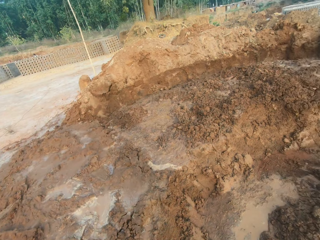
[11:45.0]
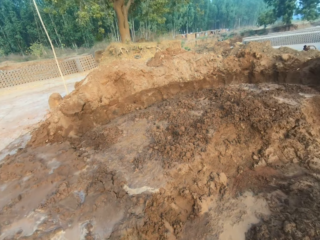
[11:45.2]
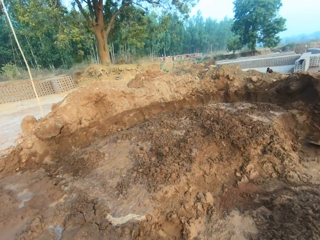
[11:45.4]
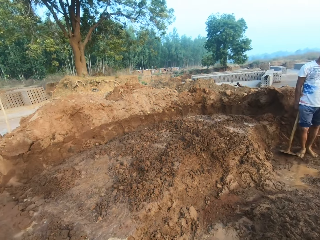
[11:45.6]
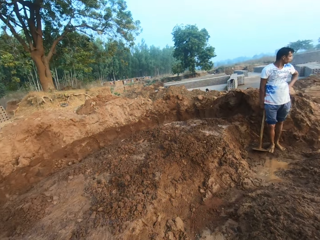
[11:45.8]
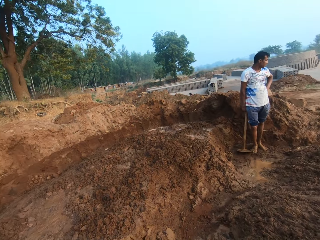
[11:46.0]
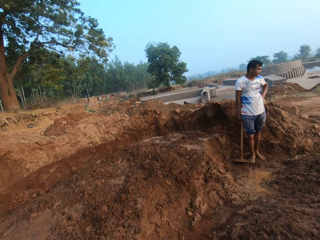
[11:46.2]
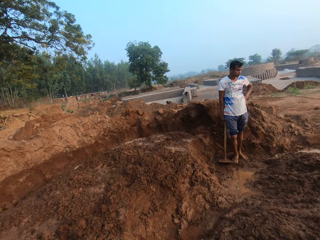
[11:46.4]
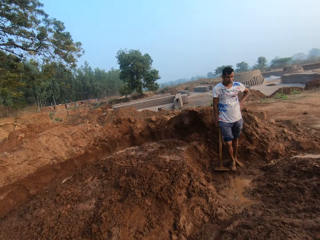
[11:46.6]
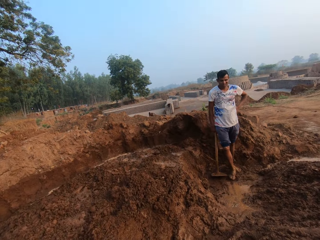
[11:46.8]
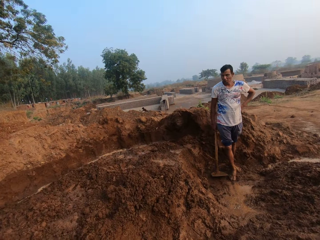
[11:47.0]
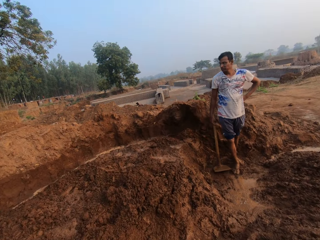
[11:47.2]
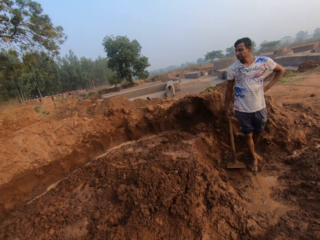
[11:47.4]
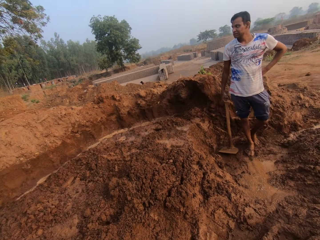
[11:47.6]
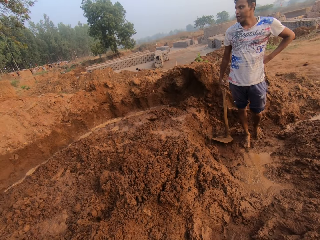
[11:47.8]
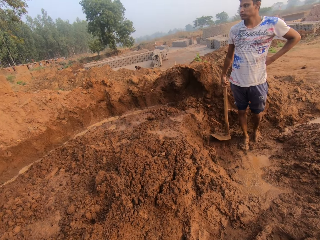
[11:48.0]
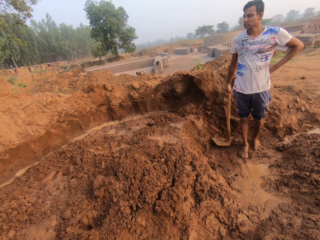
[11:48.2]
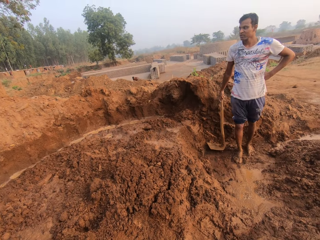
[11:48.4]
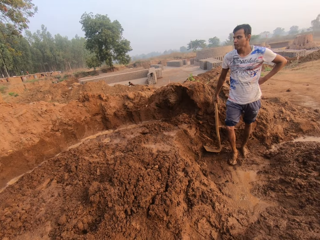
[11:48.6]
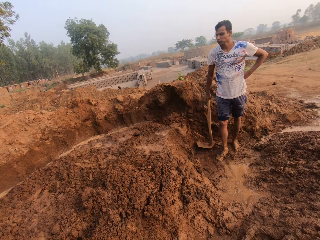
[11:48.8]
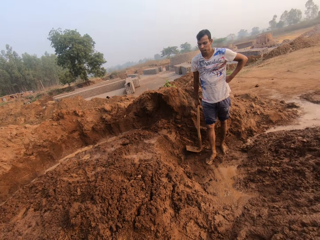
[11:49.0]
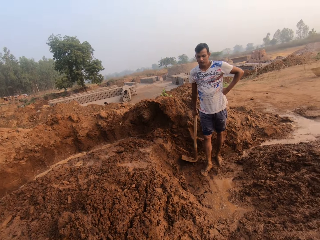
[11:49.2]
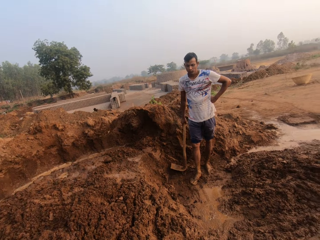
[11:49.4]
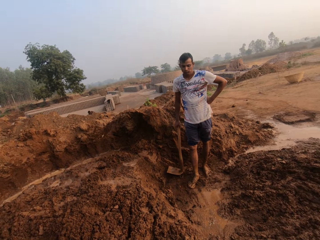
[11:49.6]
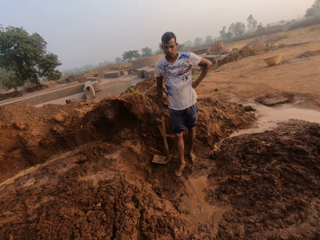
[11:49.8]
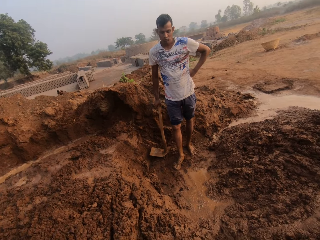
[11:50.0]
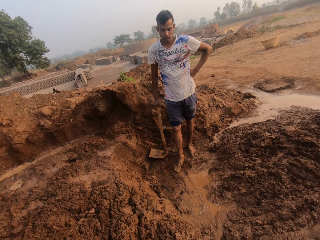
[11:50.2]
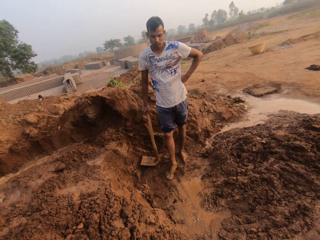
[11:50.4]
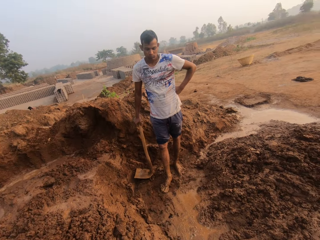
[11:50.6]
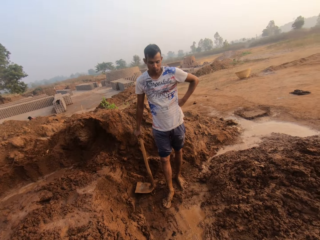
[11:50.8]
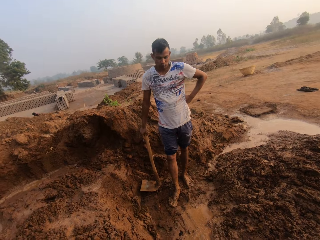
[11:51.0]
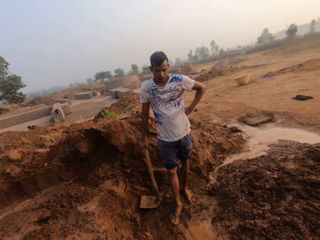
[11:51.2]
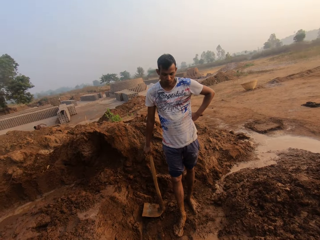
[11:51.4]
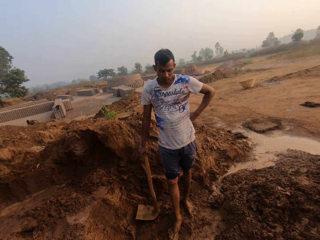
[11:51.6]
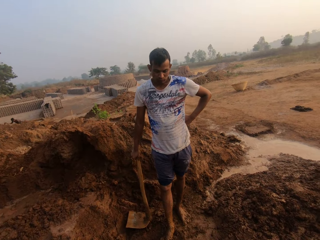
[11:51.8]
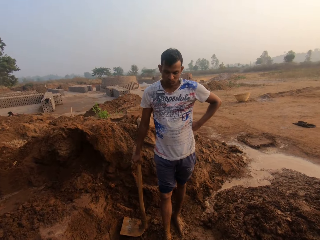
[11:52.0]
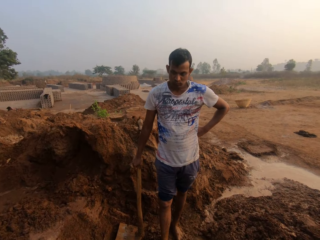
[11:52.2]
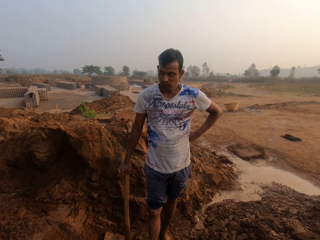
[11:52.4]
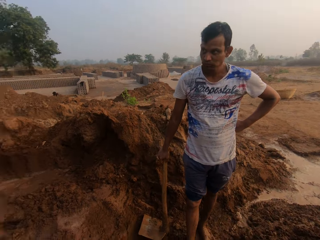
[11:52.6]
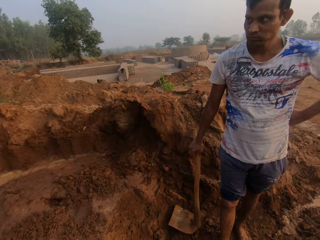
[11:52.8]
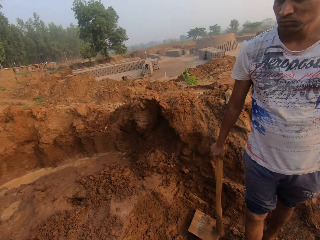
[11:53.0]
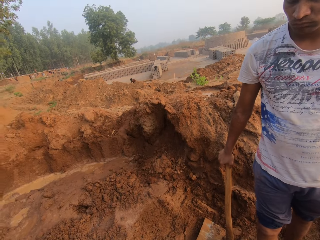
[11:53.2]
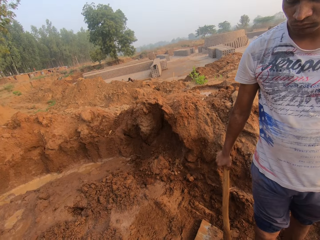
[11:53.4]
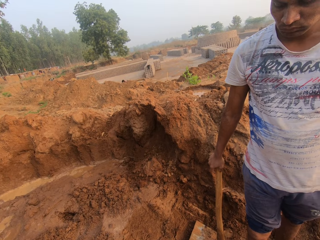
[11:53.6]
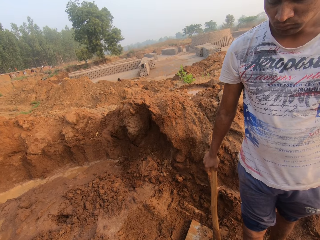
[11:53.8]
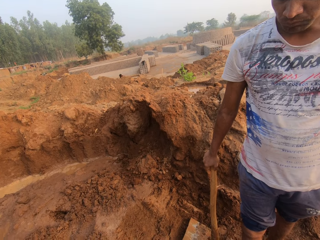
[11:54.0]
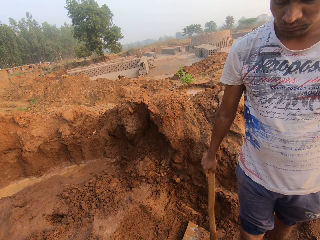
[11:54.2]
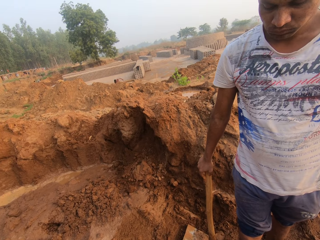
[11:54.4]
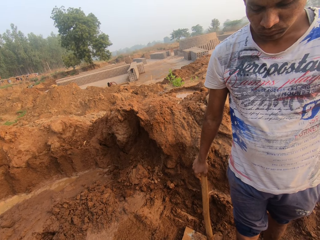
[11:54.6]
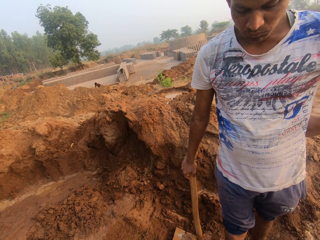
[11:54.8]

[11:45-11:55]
The man holds a jembe.

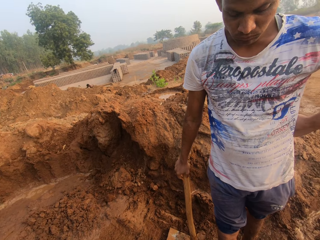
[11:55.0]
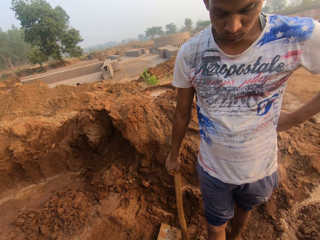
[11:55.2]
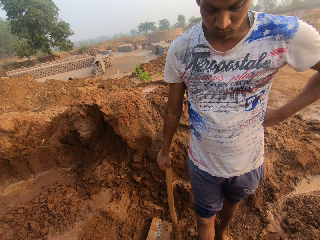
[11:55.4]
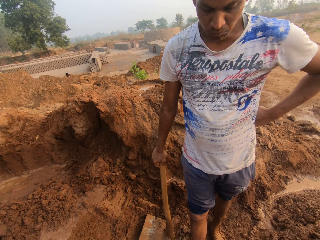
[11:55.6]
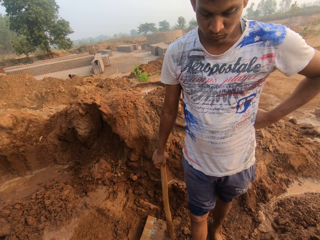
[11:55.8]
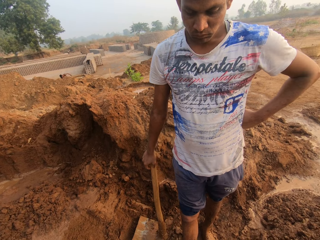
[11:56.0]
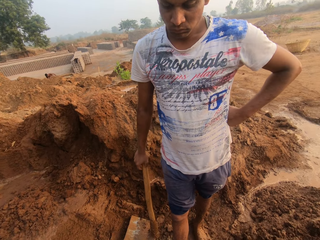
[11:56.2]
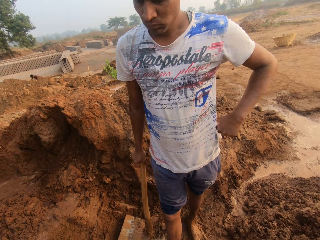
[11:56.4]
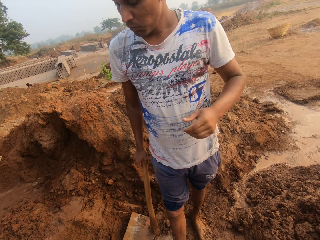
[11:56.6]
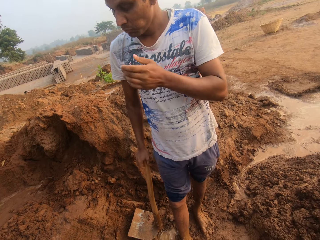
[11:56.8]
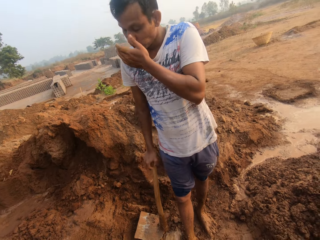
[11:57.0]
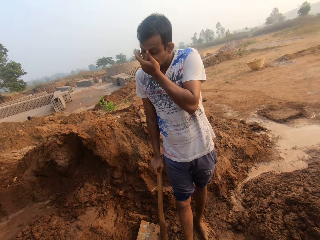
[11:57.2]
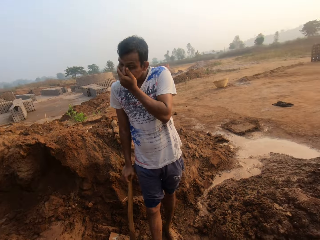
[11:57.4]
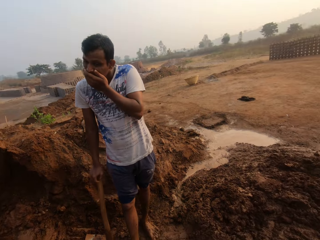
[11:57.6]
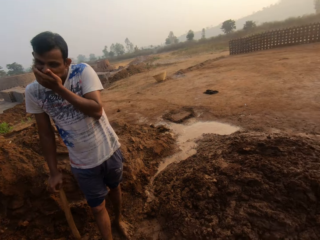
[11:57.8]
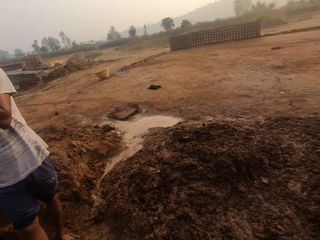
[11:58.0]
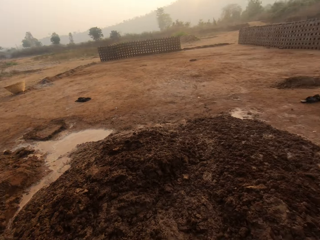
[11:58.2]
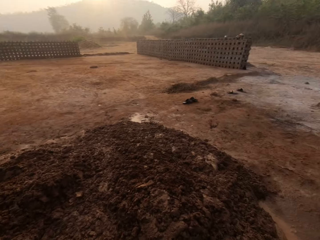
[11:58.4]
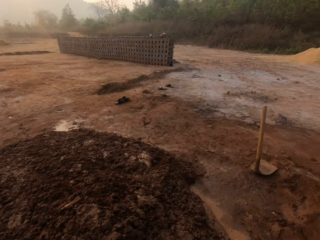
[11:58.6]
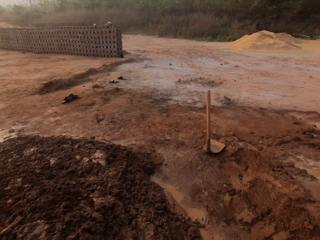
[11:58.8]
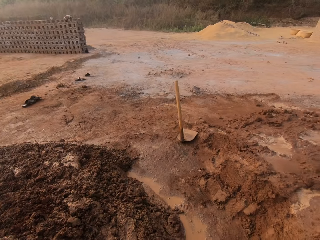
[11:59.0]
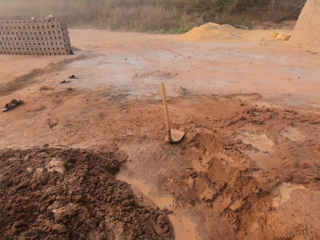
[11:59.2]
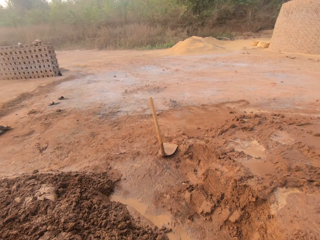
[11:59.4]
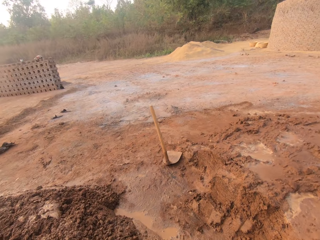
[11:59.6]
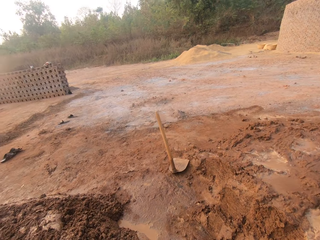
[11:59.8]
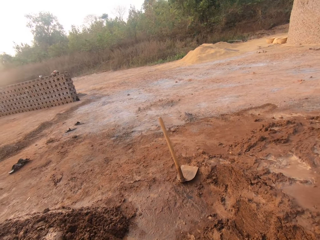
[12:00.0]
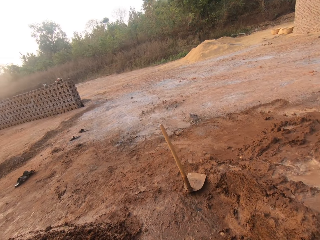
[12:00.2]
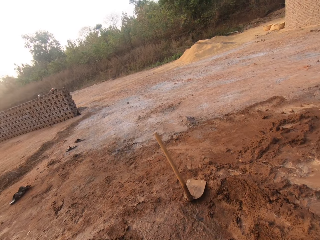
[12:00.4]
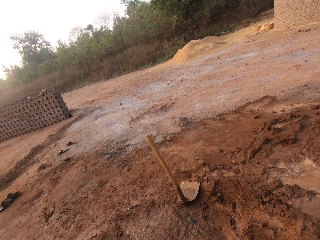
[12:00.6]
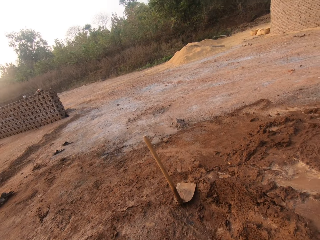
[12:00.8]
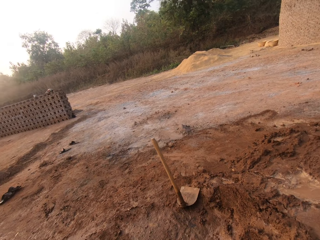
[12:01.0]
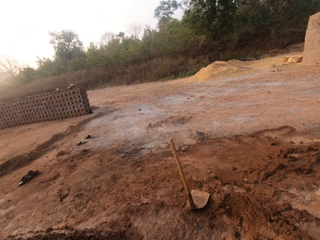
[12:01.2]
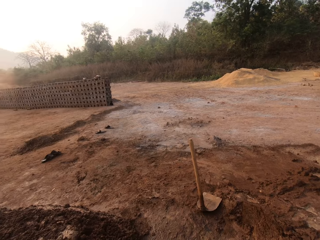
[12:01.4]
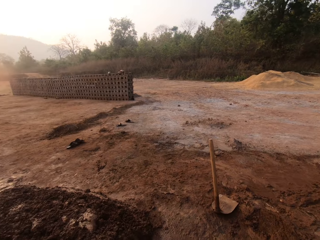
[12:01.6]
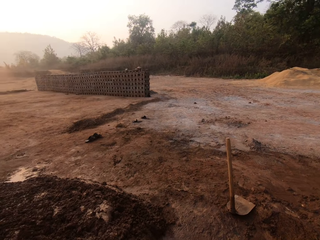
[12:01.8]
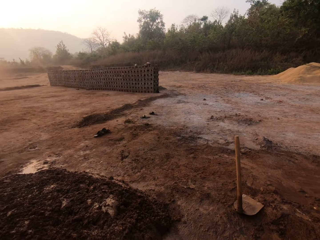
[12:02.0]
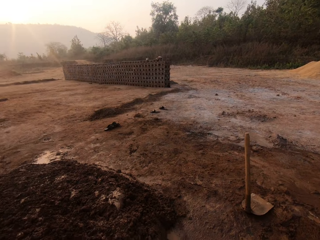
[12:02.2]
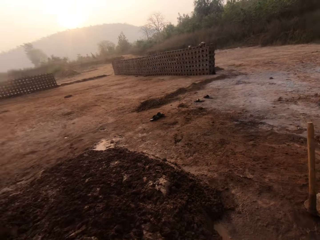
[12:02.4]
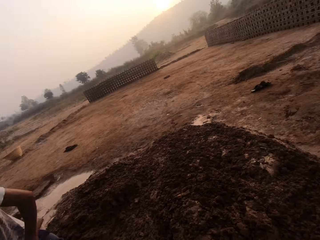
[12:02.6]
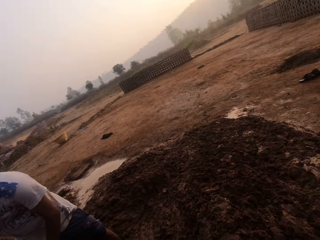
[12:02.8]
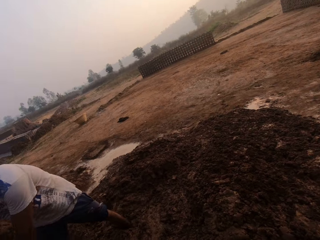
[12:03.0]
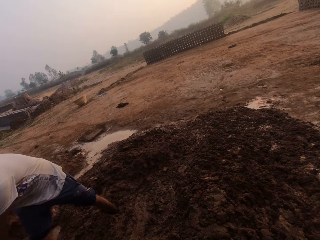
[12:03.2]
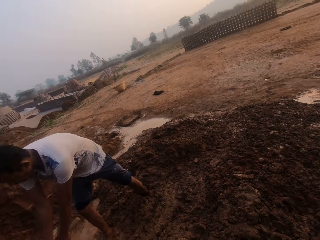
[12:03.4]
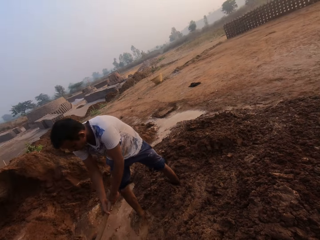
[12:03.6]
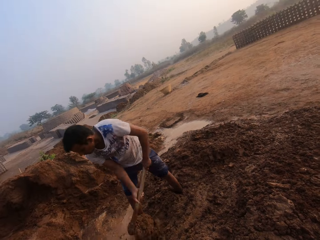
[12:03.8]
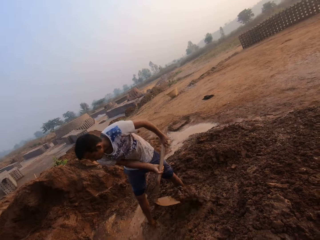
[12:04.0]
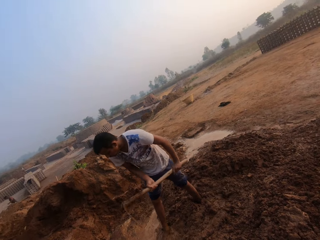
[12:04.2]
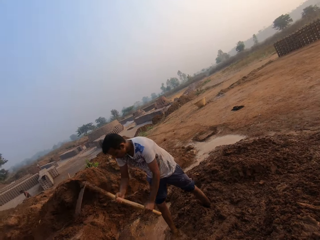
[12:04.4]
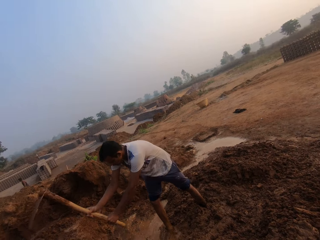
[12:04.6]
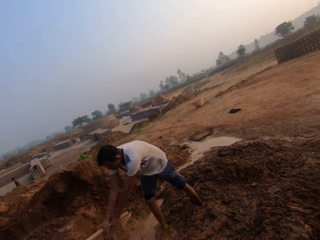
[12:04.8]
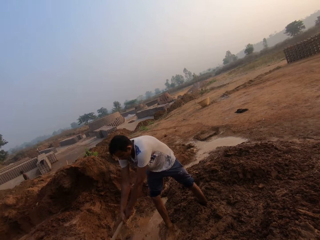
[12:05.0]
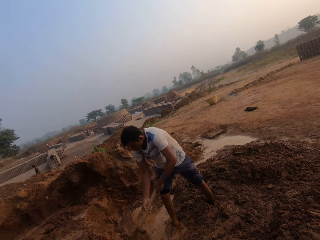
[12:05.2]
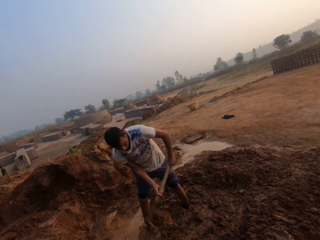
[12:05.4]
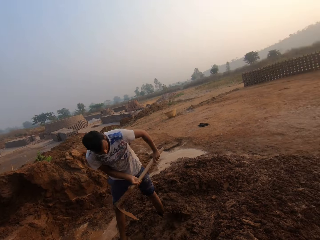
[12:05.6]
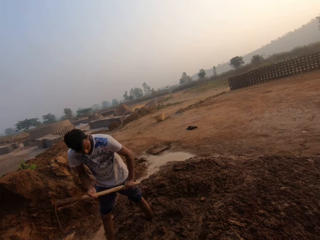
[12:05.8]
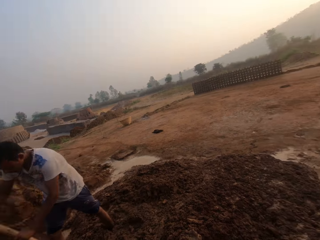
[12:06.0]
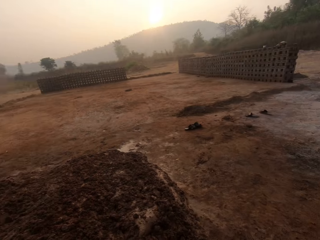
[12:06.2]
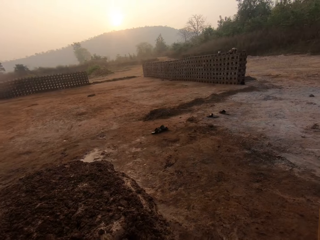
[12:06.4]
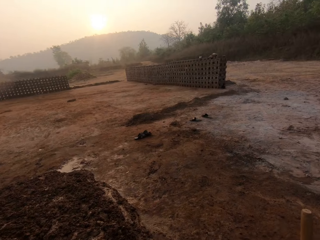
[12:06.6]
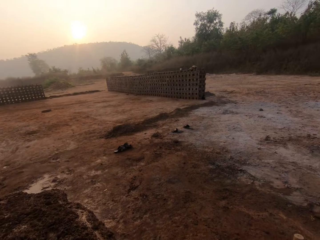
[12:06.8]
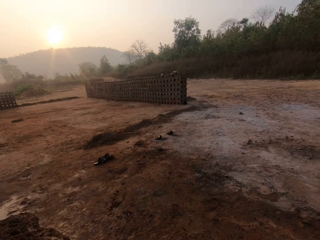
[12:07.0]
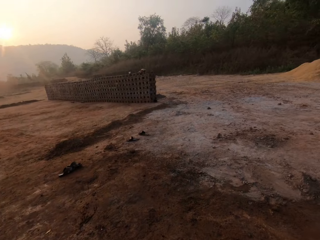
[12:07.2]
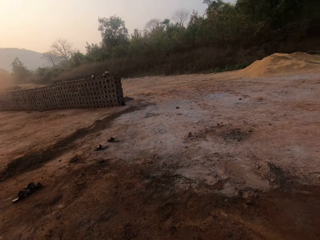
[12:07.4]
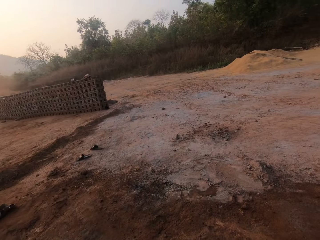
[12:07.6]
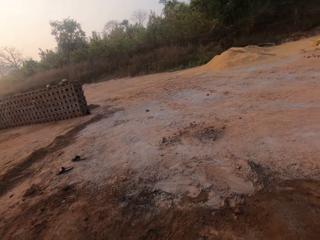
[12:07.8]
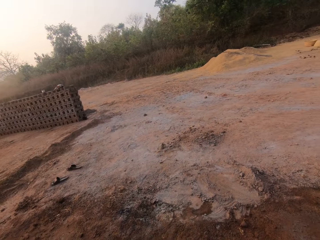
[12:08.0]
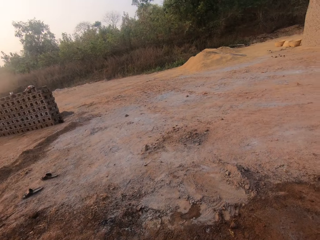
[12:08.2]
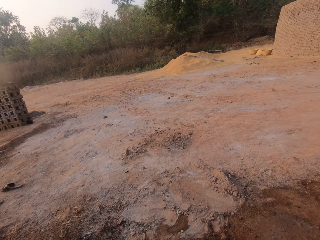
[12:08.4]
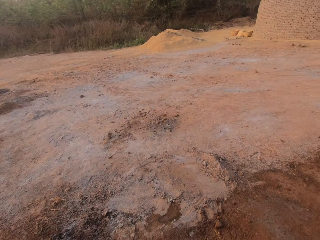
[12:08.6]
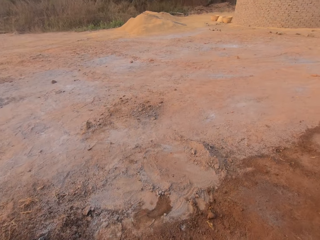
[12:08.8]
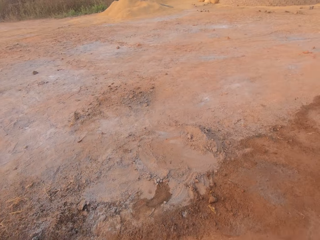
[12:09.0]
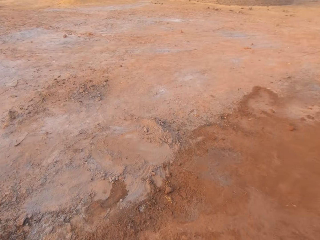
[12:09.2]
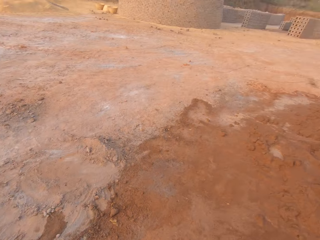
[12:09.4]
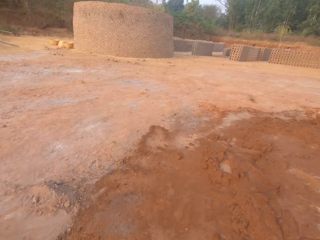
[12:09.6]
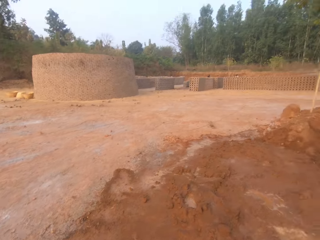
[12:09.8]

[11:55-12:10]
The man covers his nose with his left hand. The man digs the ground with a hoe in both hands.
